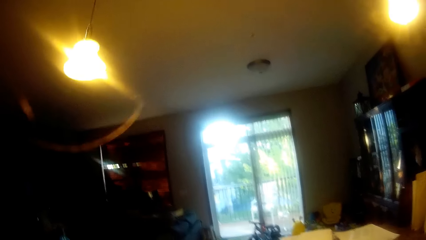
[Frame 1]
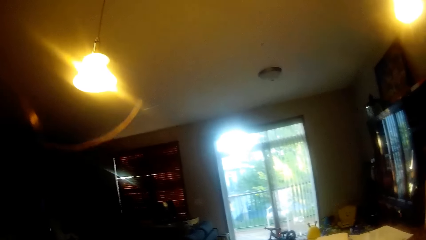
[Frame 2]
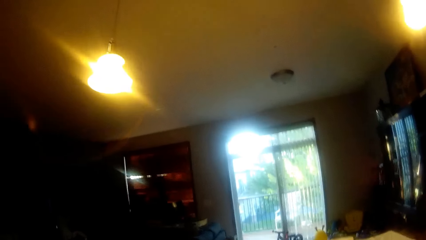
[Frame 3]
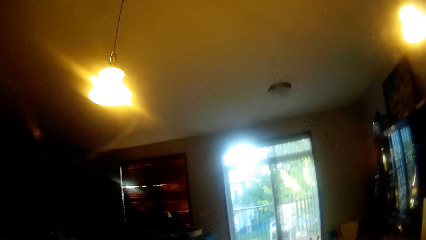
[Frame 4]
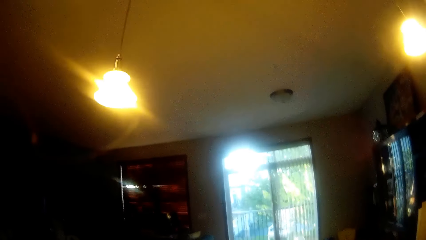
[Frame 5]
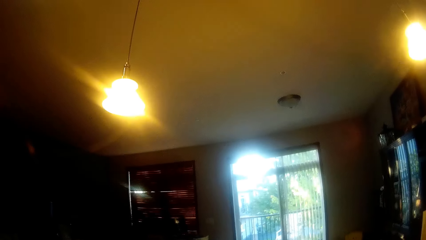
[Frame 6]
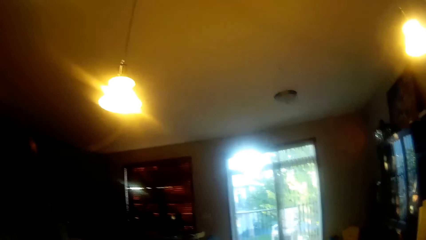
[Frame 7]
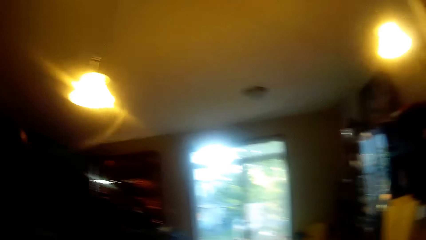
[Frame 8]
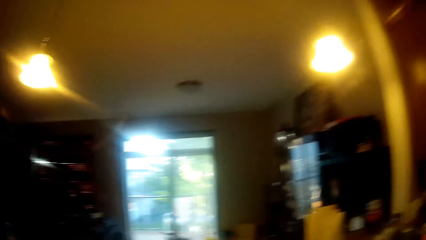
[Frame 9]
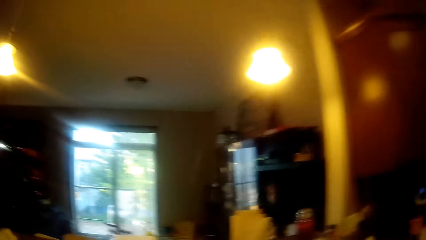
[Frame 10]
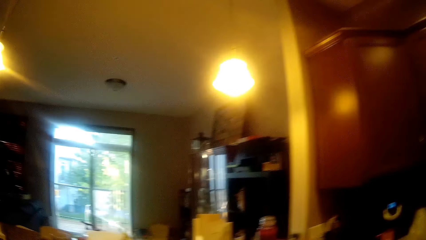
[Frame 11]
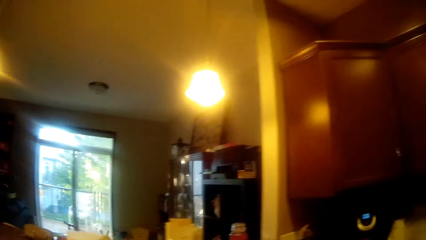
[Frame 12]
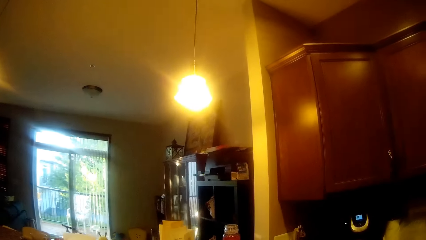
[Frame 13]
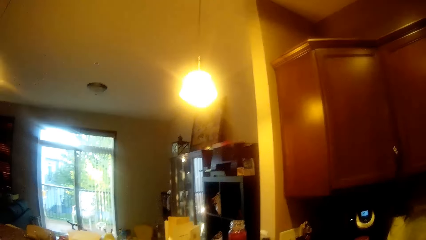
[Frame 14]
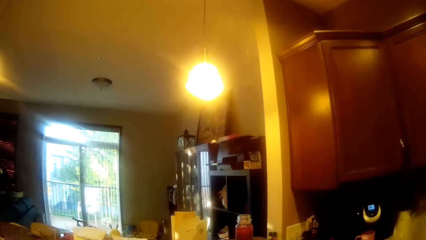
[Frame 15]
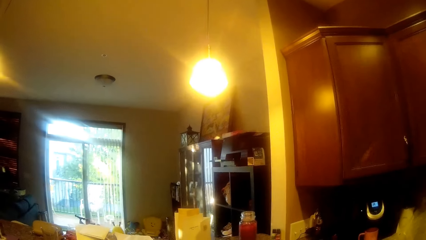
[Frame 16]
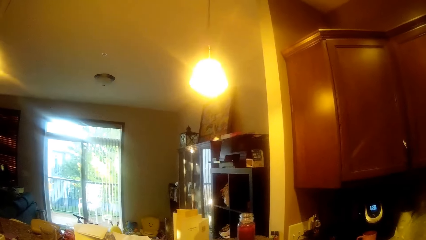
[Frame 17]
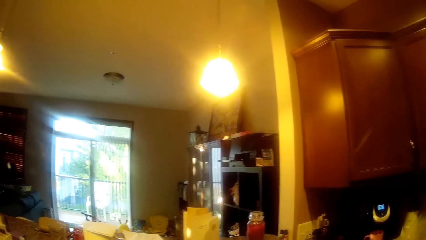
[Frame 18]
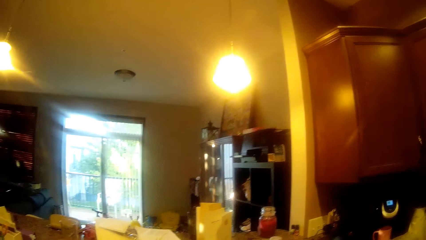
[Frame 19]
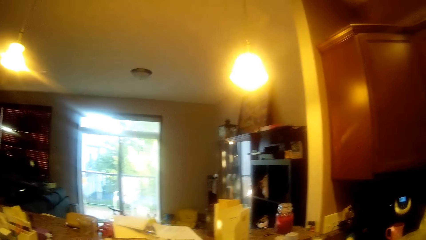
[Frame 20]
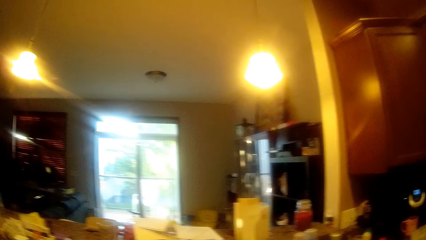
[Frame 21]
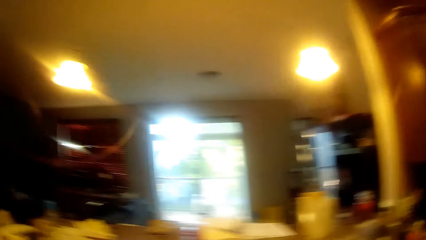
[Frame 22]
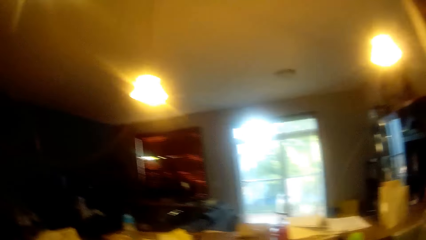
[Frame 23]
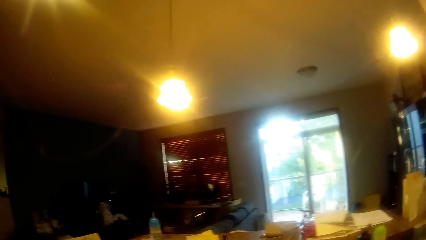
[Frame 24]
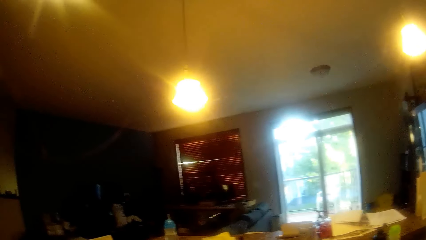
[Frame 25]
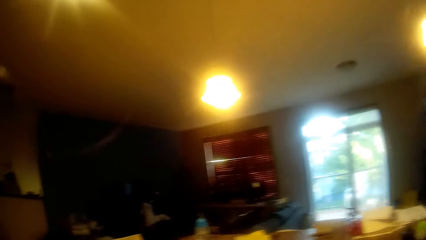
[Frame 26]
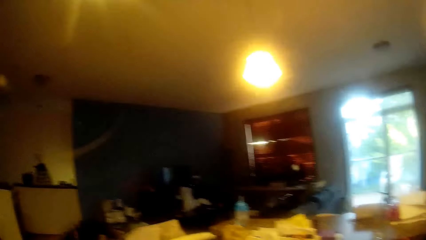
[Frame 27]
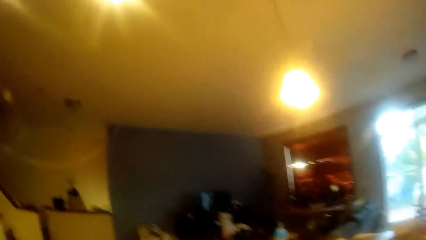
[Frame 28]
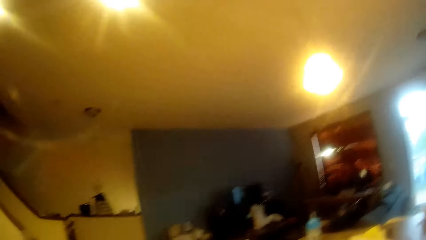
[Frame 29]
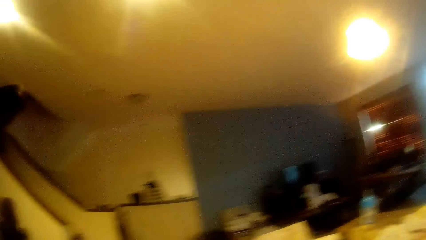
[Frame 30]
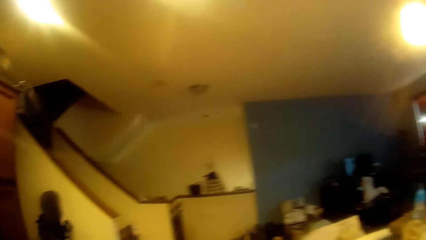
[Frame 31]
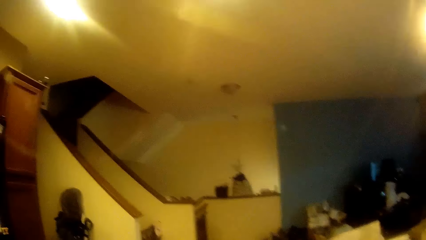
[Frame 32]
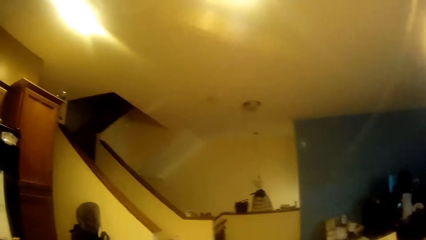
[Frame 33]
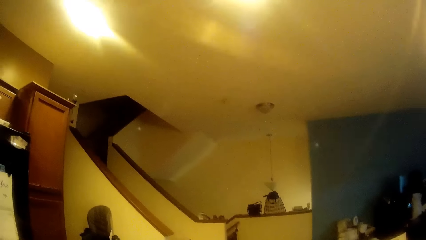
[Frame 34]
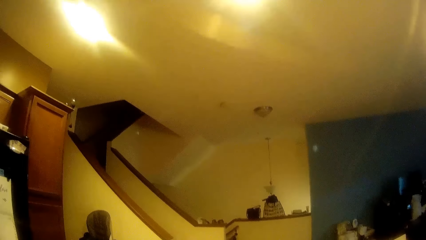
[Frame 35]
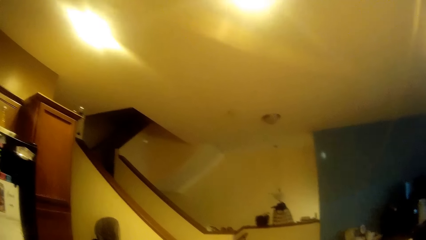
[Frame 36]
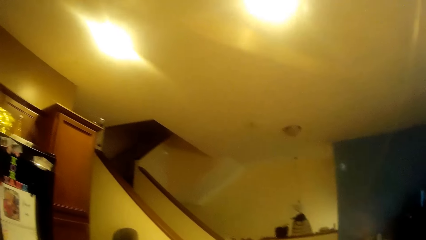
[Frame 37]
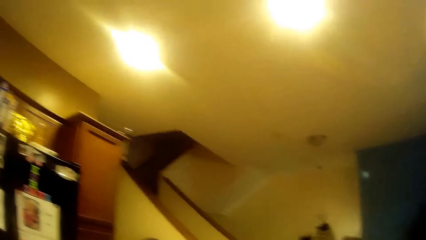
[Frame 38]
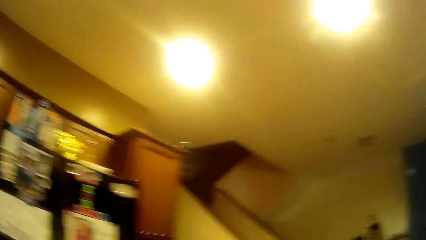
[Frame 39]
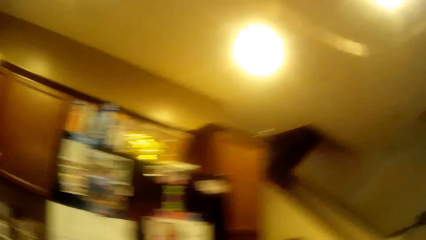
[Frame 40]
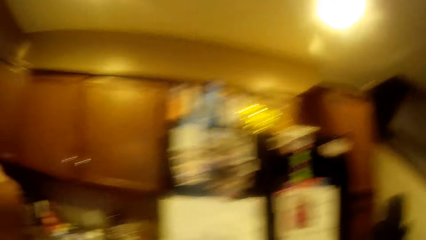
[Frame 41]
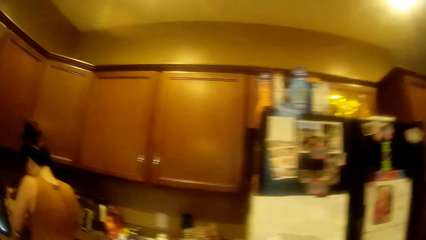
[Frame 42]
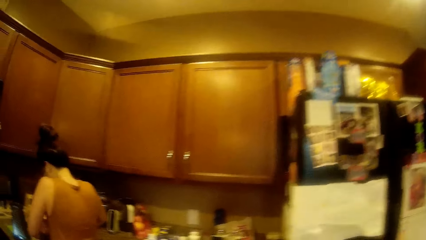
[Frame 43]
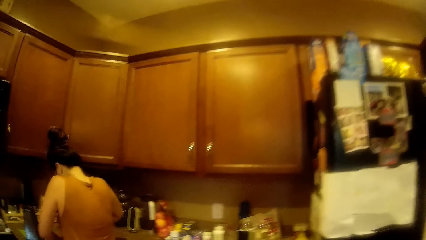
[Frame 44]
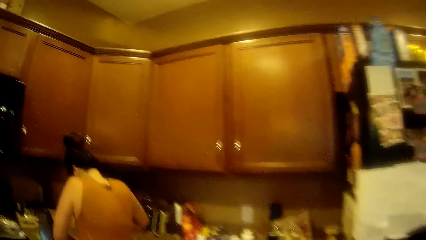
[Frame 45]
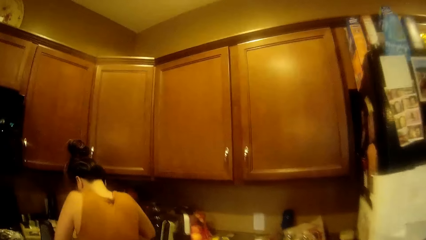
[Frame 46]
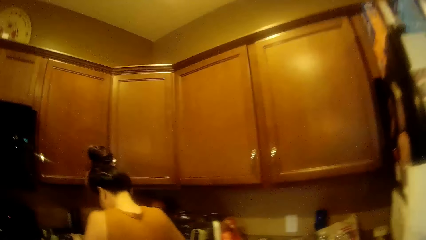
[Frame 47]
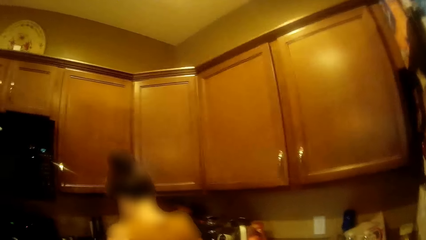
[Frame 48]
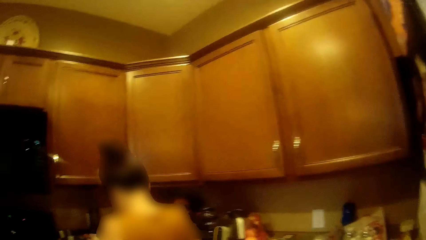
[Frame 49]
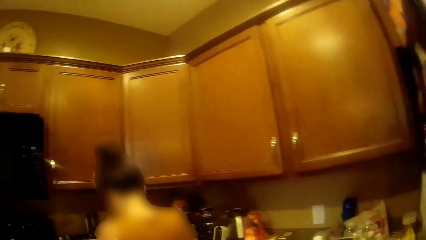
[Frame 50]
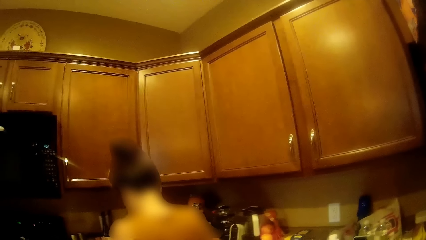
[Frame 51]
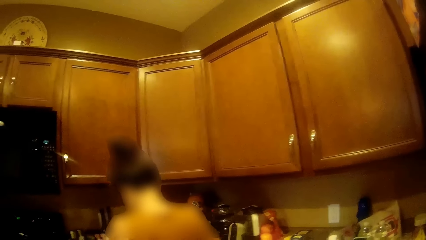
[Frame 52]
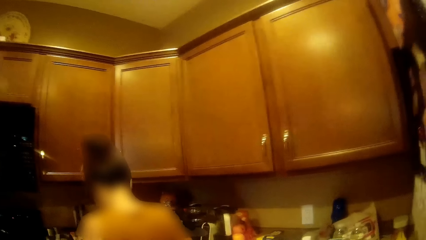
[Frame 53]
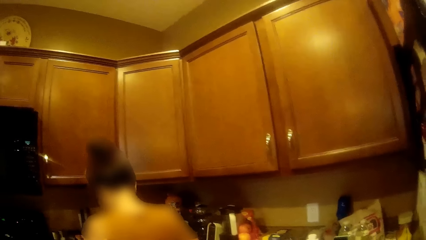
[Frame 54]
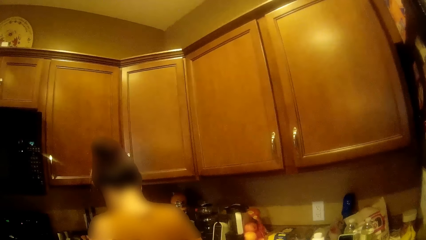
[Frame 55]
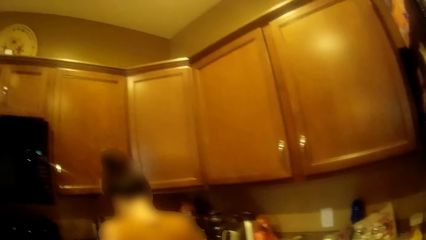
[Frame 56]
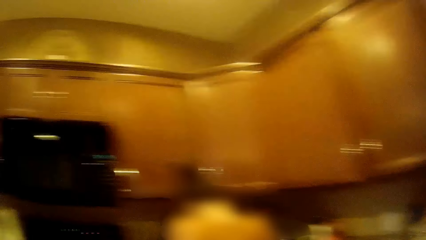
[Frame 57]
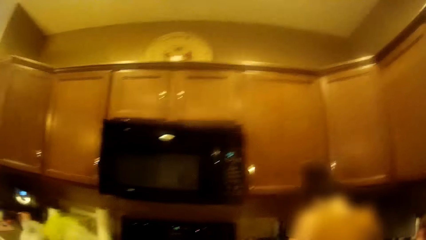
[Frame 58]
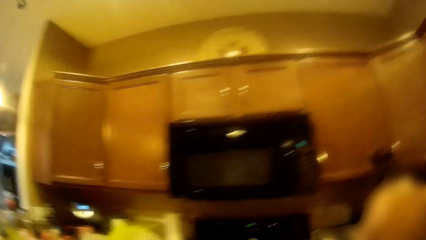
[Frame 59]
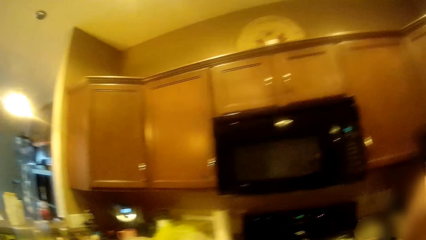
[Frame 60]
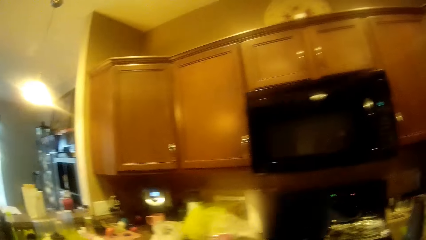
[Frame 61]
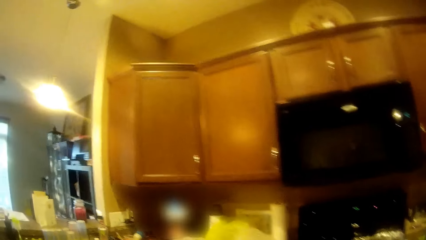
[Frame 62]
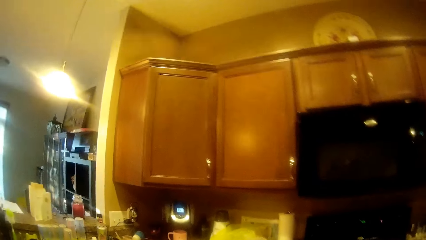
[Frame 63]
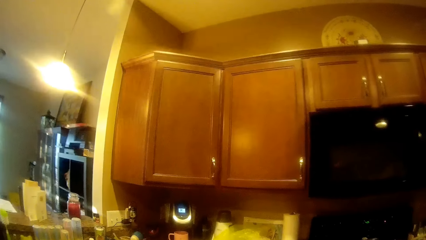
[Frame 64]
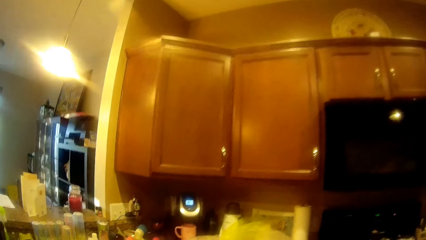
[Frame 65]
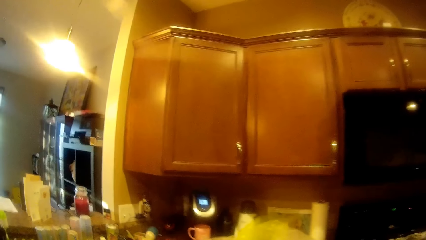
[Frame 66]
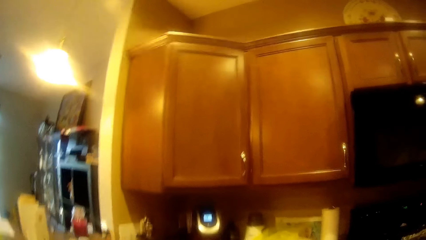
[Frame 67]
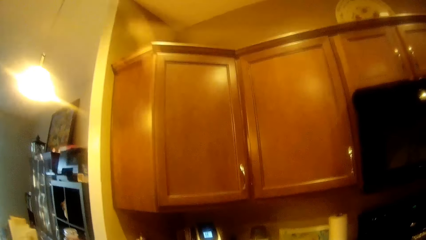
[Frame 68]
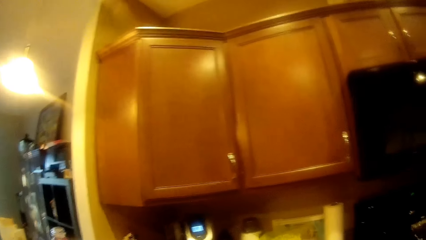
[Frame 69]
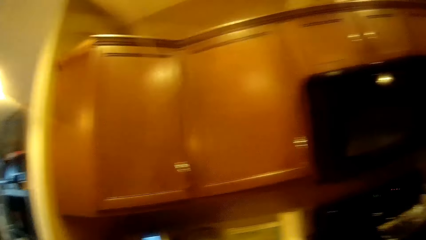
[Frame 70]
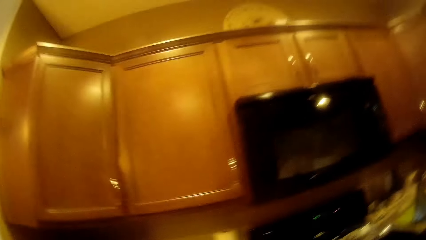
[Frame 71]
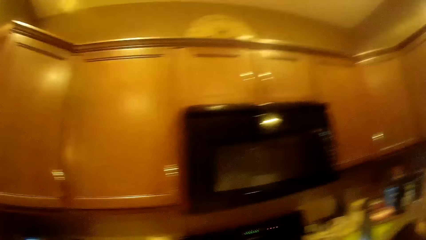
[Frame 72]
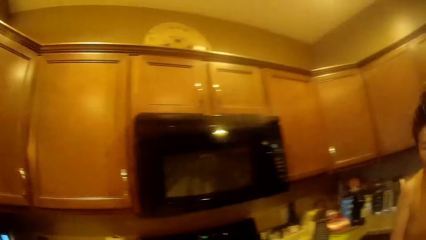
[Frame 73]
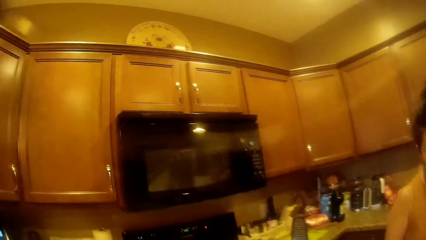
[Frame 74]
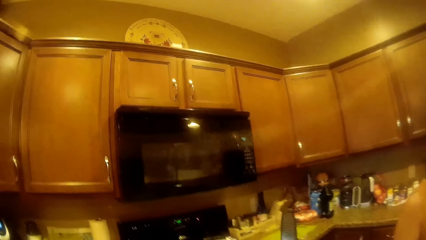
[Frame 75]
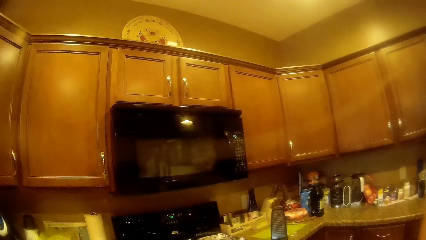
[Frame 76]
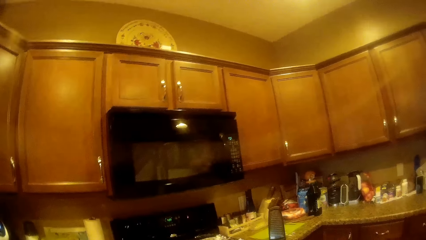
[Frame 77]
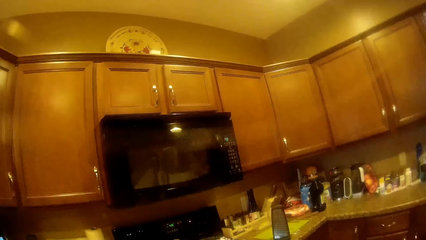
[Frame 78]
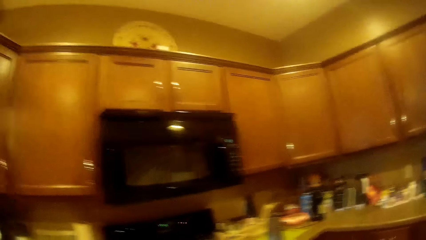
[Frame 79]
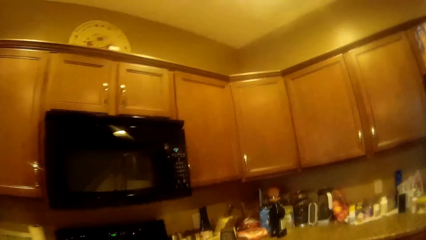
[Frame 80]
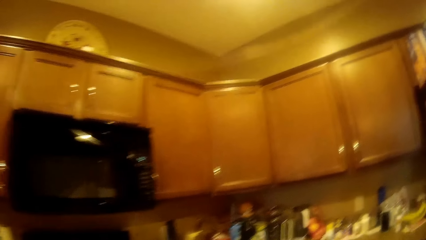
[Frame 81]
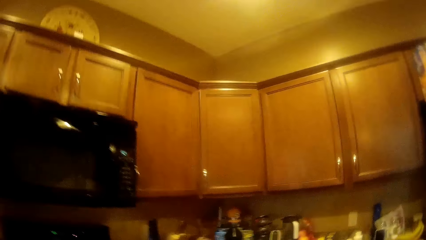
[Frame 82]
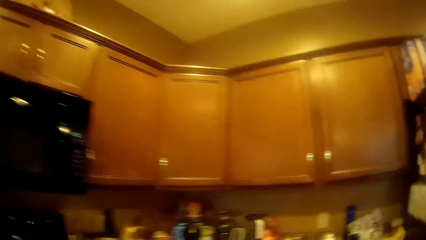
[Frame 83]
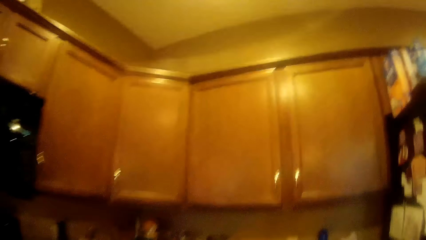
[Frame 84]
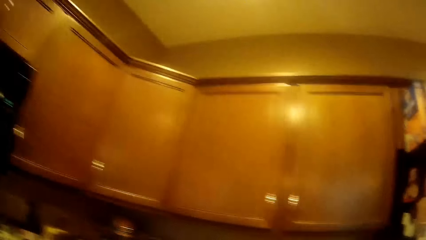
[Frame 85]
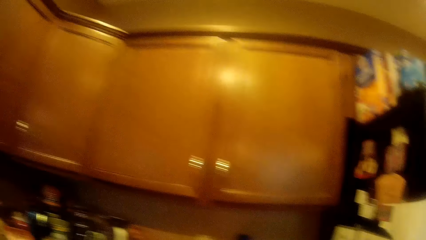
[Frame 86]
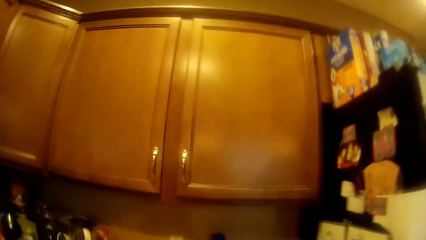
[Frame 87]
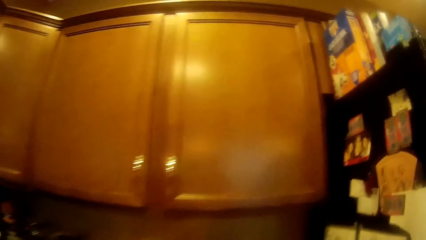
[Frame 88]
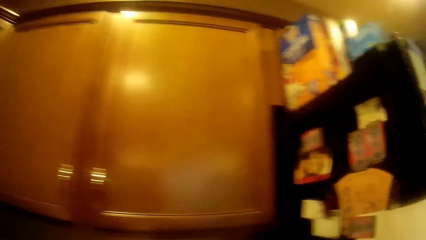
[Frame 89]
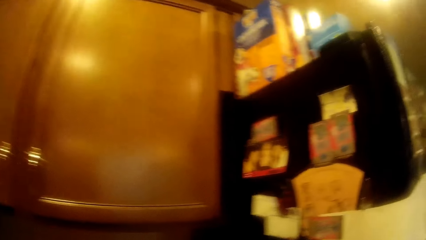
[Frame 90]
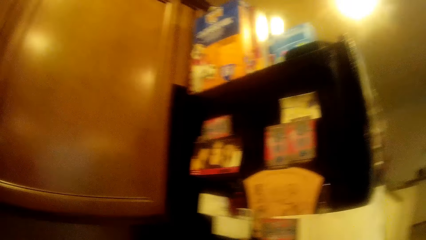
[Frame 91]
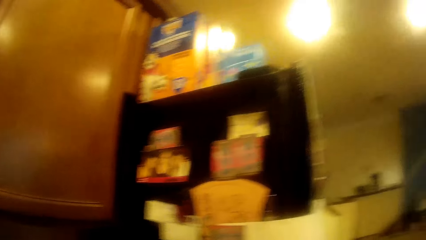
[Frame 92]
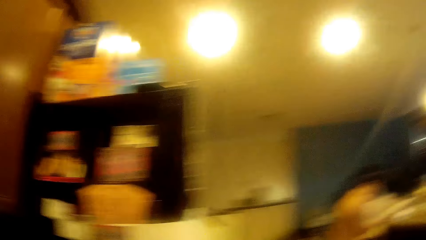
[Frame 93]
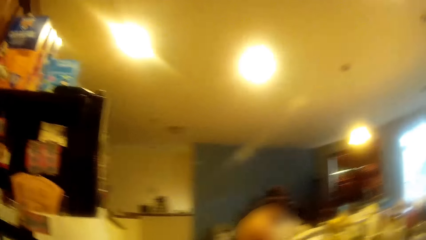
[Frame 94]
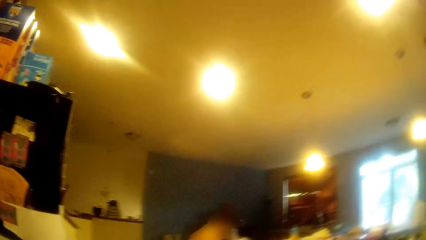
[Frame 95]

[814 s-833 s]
A lady stands by the kitchen surface.
